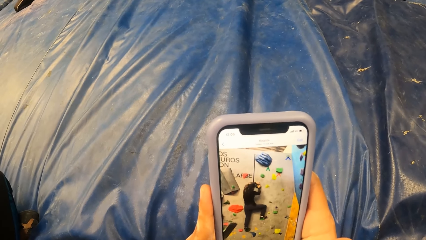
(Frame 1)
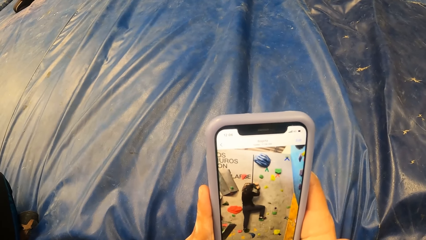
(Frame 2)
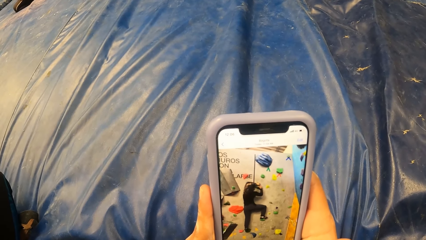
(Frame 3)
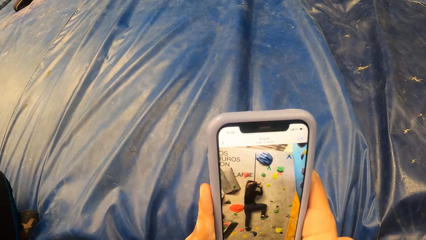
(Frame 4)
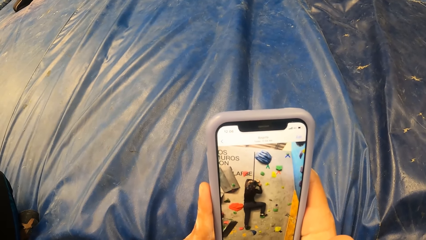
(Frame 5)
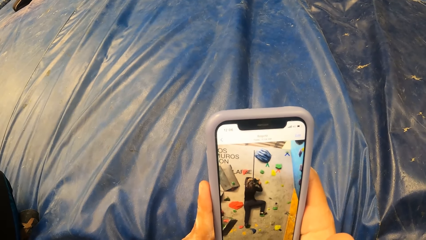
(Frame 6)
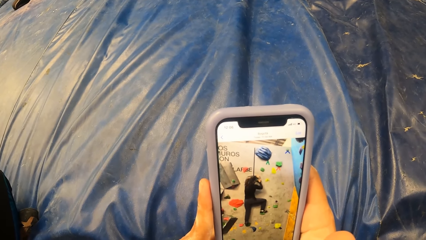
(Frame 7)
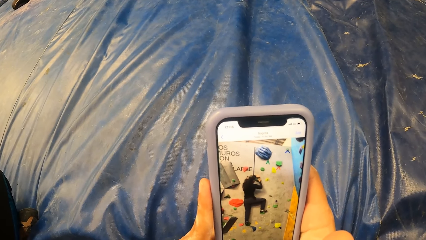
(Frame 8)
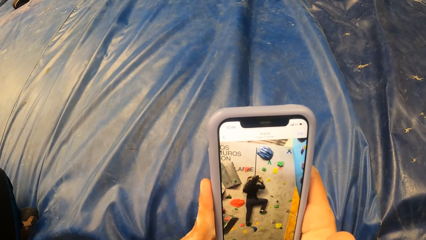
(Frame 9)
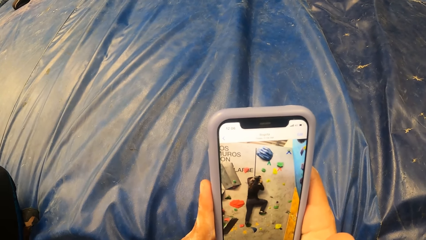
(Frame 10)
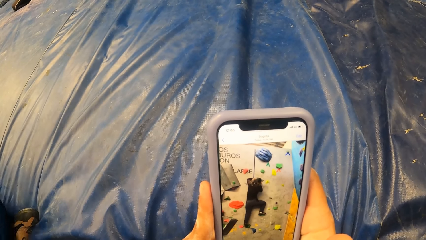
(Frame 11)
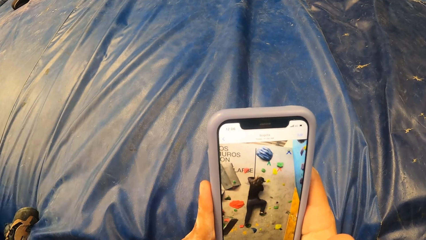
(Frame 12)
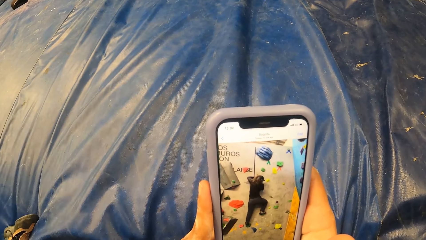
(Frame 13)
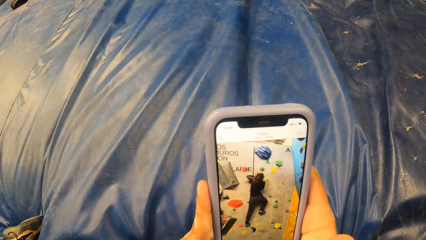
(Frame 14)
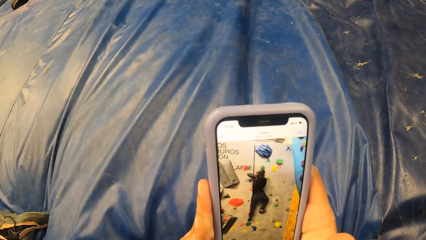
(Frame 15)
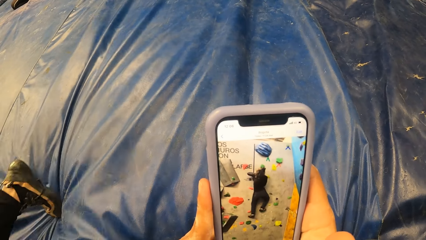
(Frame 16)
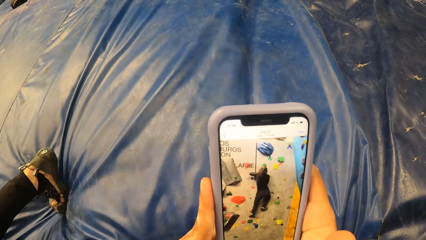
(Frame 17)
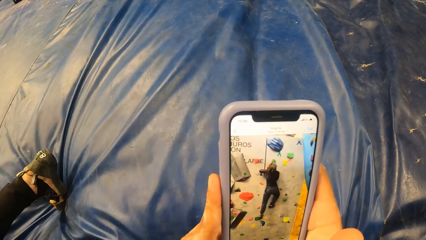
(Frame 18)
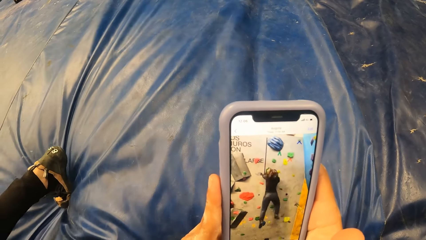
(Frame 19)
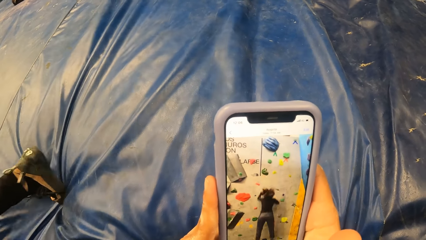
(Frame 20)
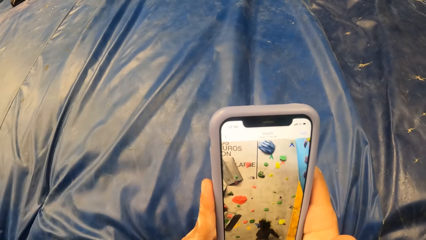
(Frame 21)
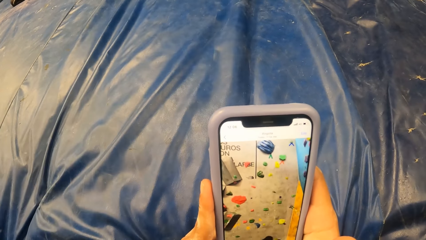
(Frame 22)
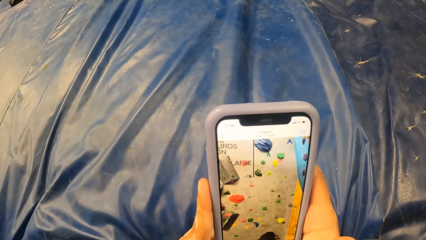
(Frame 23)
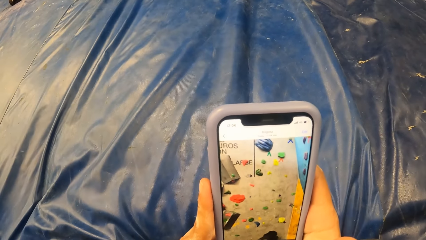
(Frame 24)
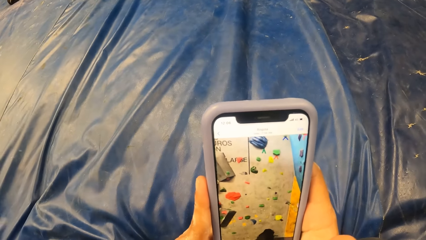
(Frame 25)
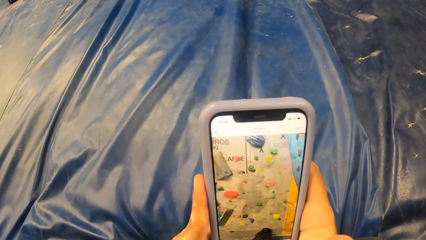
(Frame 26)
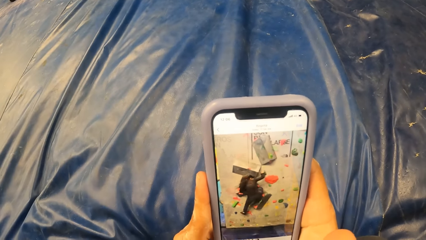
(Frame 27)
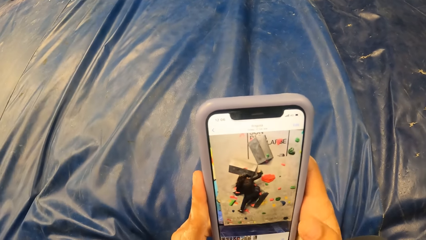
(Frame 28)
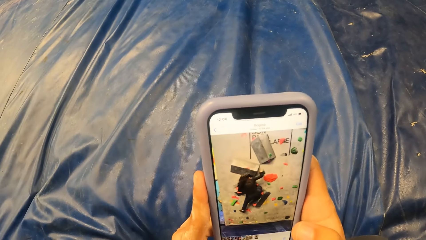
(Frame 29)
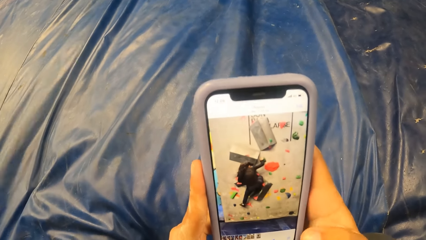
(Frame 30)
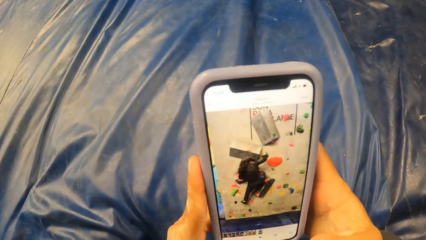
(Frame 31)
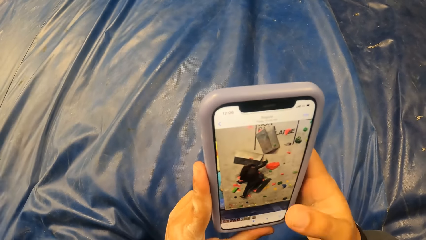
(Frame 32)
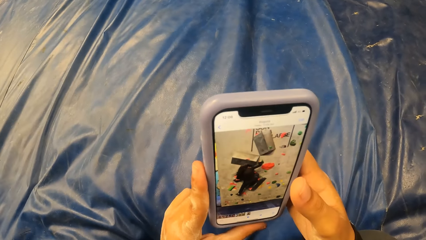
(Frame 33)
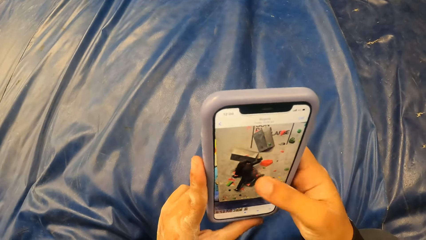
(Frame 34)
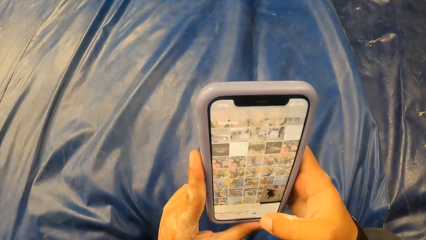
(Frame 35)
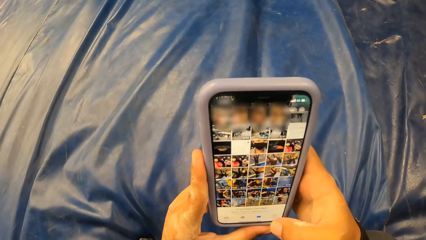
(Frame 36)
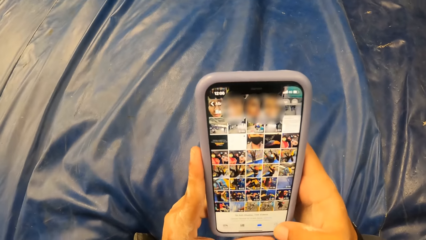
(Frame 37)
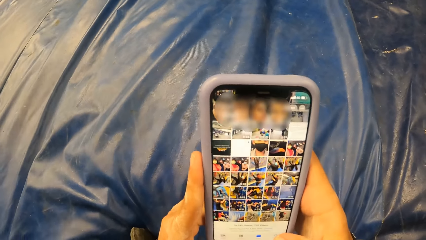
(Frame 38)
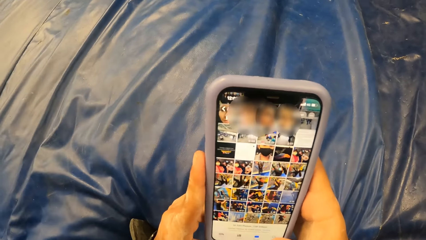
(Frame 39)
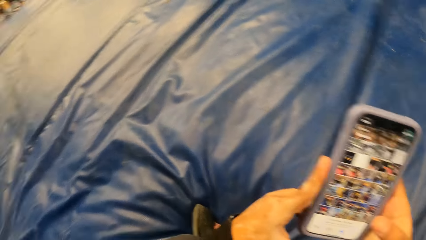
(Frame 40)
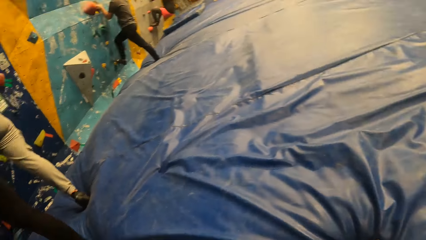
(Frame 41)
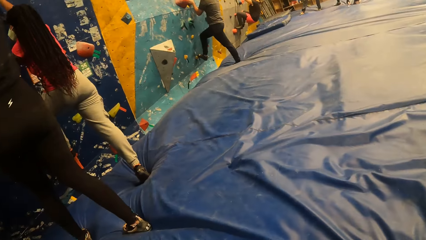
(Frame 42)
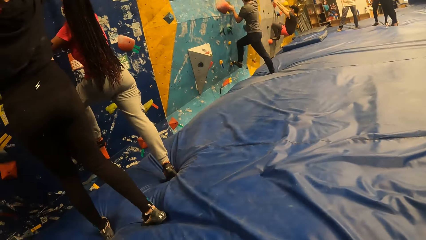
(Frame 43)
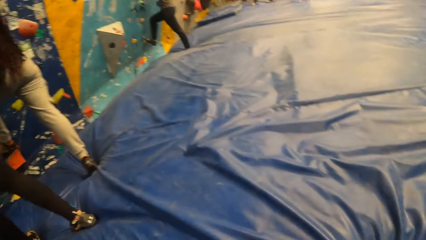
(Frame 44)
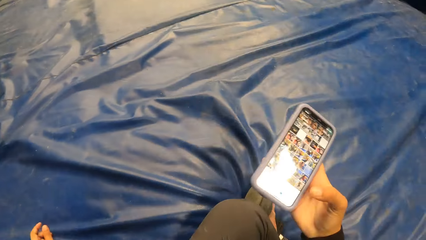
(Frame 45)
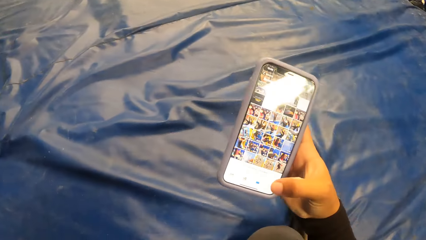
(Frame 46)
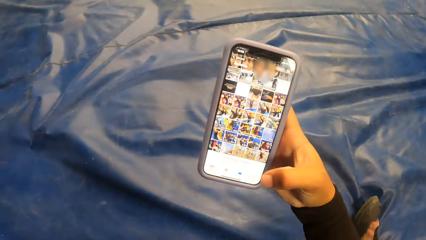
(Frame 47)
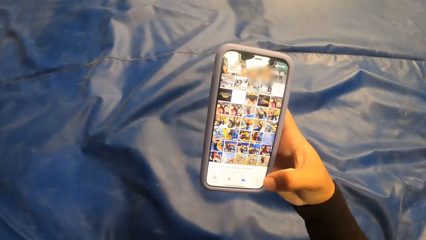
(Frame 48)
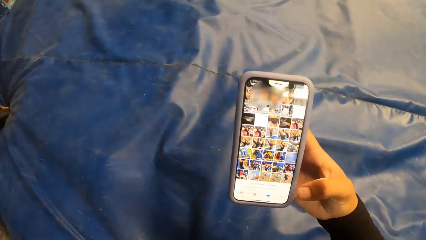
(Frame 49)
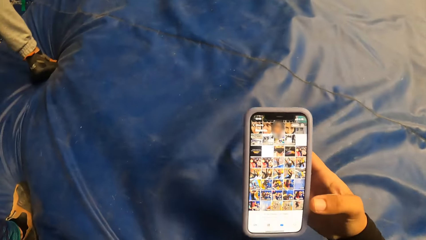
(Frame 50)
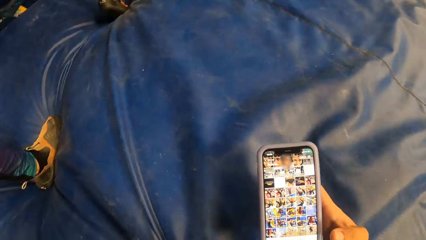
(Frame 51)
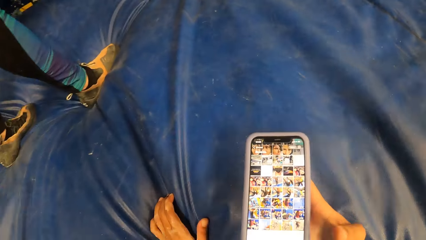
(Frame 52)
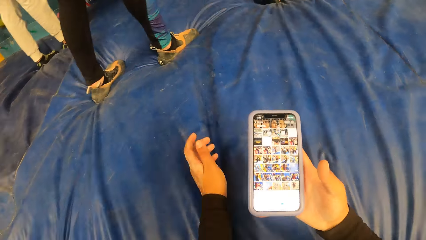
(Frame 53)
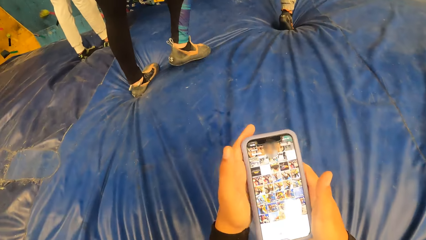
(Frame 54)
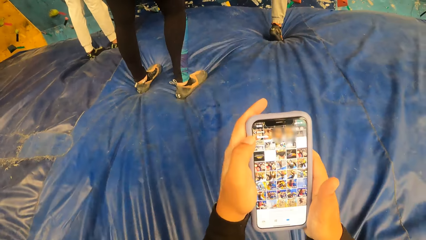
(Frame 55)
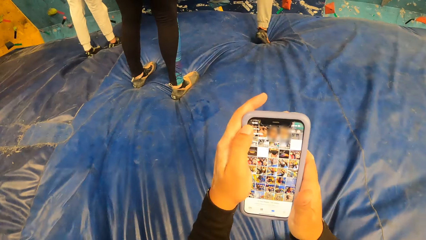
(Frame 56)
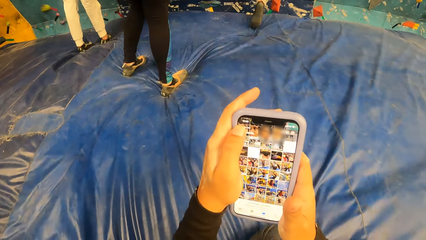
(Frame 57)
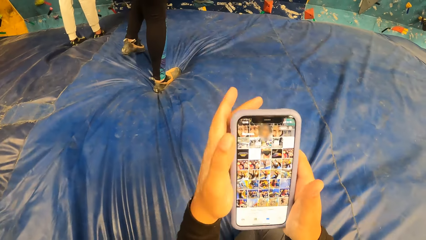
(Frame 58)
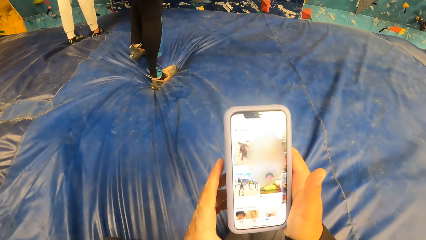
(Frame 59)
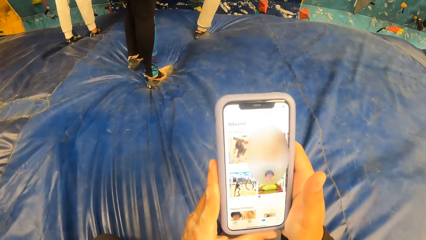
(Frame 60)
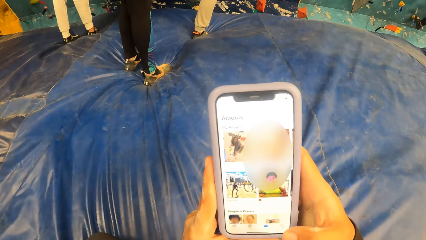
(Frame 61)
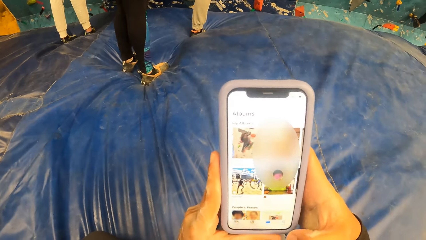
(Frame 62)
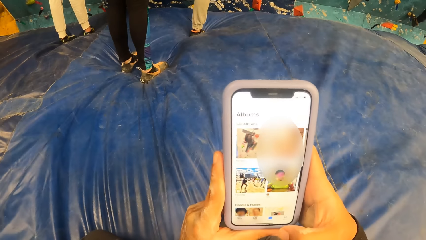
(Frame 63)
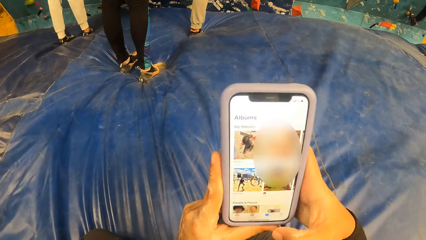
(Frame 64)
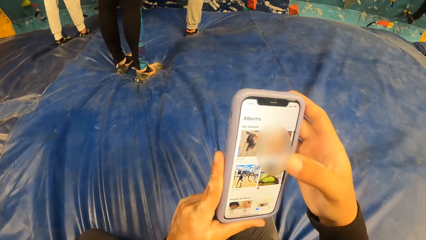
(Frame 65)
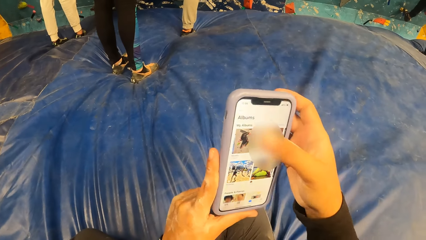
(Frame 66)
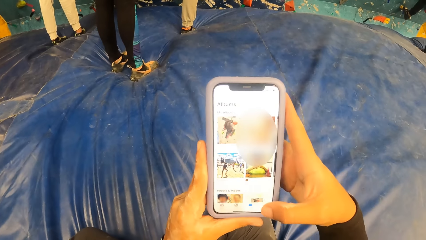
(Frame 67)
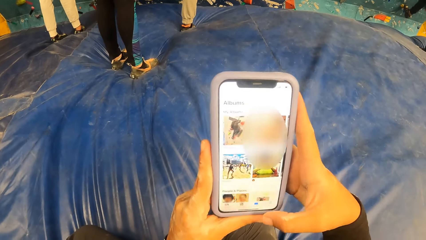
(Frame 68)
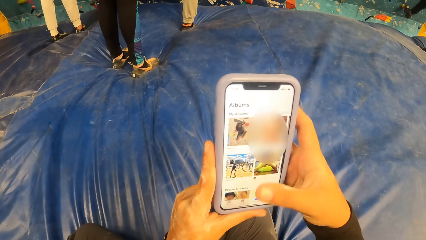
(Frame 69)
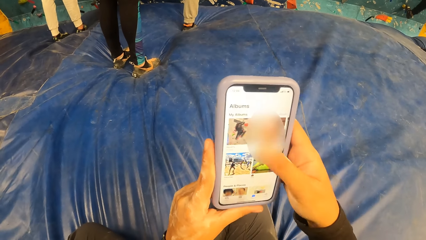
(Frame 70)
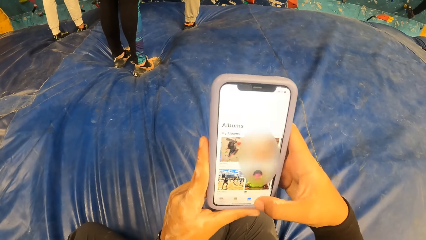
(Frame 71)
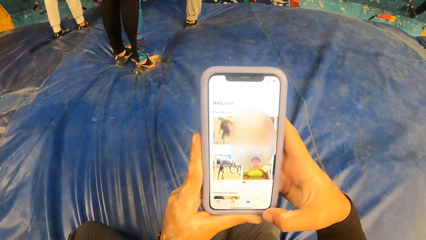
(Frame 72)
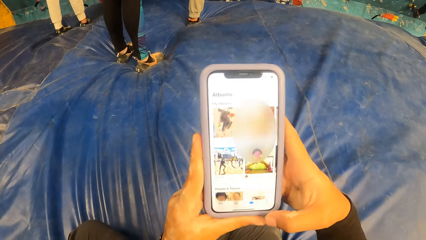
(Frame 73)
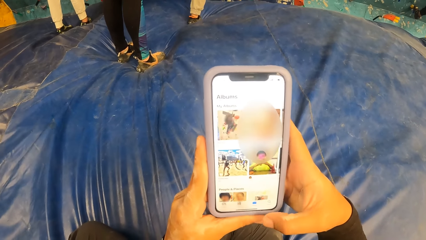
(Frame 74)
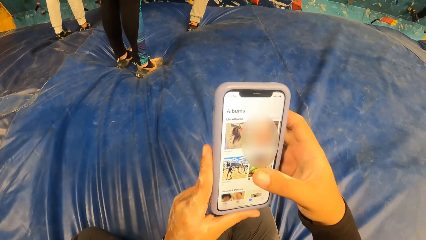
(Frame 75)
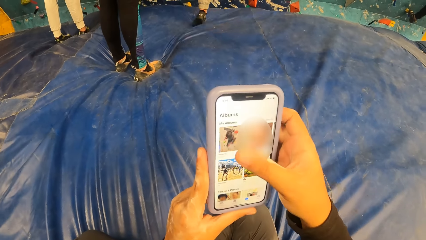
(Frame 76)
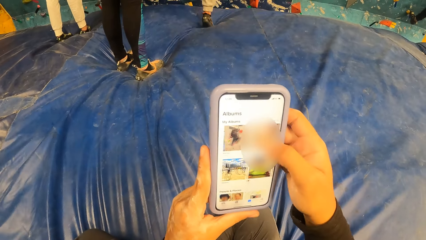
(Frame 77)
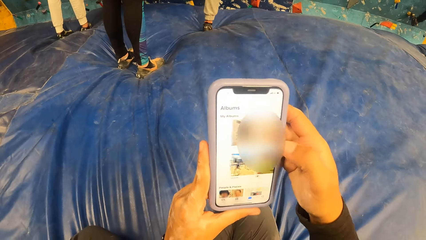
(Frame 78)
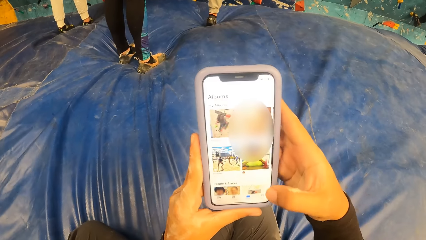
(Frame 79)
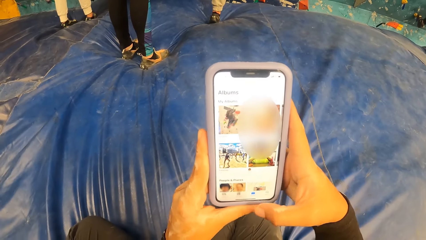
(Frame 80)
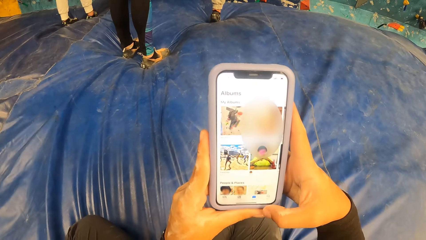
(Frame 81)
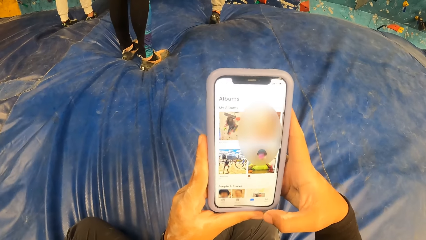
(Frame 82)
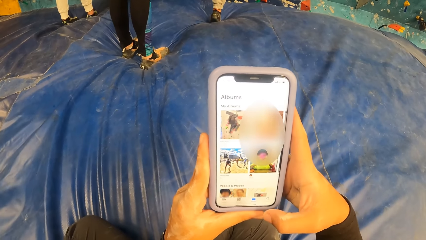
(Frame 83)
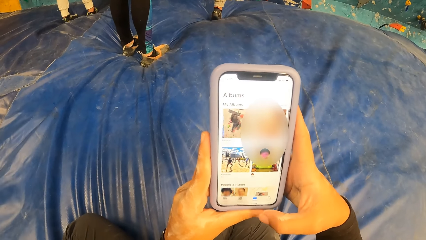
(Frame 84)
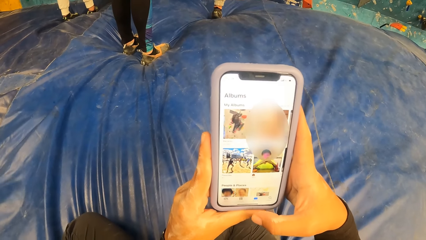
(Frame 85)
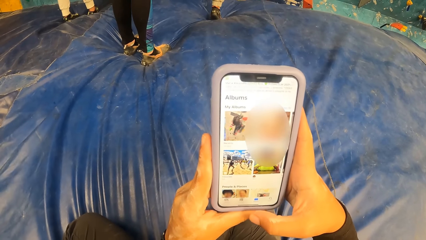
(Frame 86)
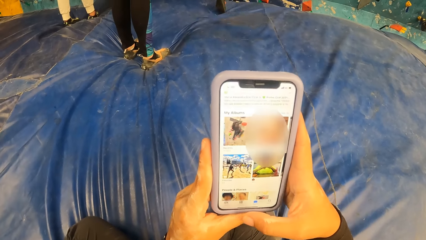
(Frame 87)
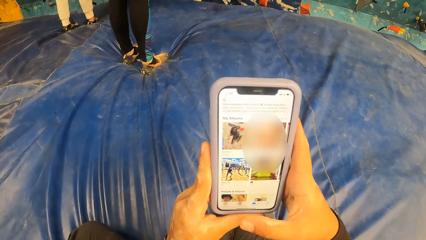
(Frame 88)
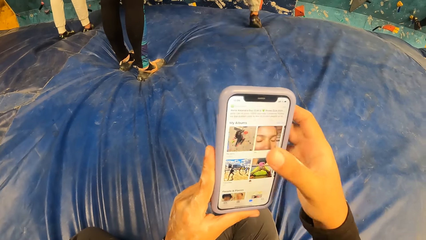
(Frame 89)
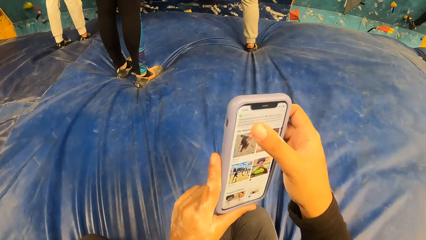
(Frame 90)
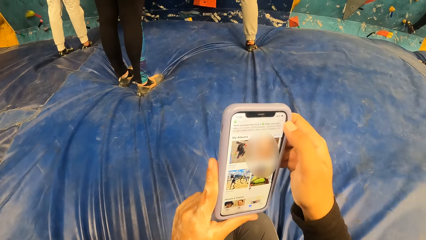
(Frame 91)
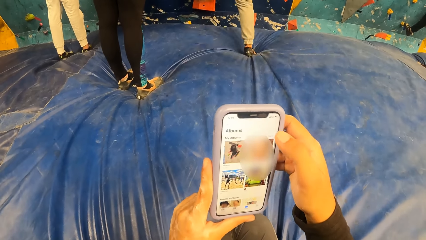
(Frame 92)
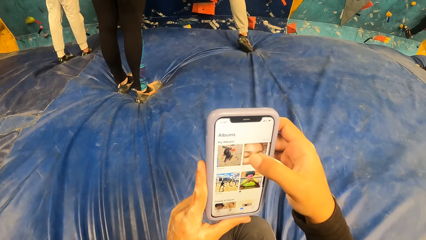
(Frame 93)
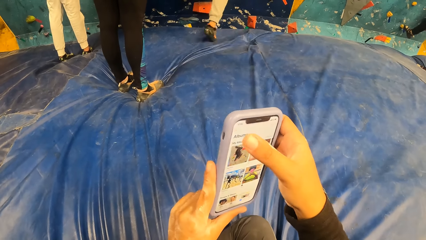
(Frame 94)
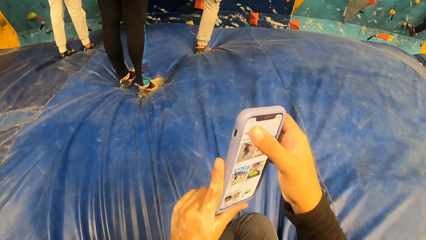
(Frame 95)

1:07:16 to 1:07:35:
The woman stands on the landing mattress. Another woman climbs the bouldering wall with both hands. The camera wearer operates the phone with her right hand. She turns on the landing mattress towards the bouldering wall. She operates the phone with both hands.
